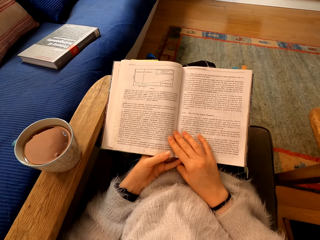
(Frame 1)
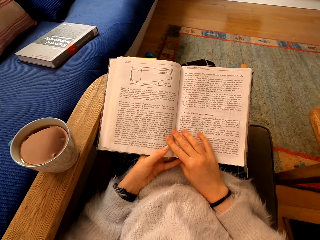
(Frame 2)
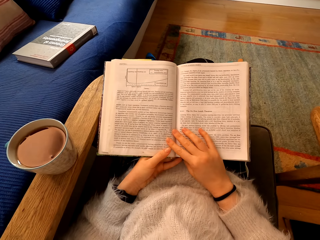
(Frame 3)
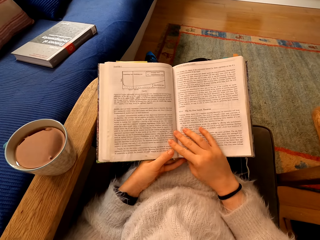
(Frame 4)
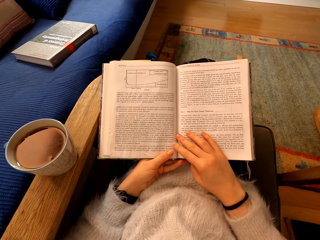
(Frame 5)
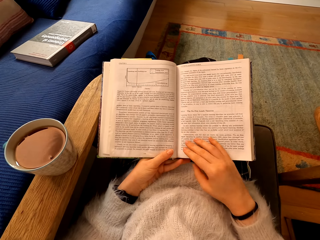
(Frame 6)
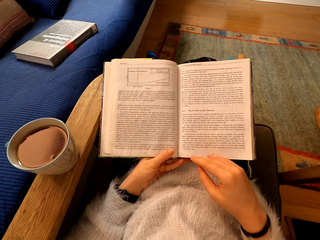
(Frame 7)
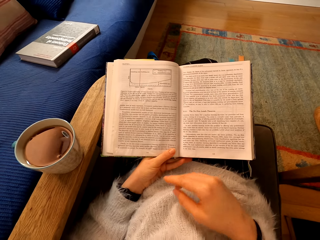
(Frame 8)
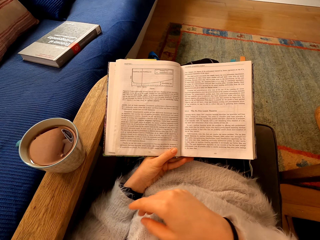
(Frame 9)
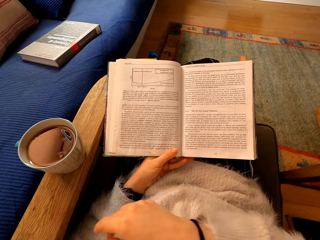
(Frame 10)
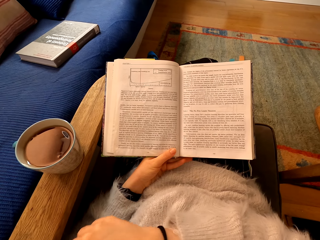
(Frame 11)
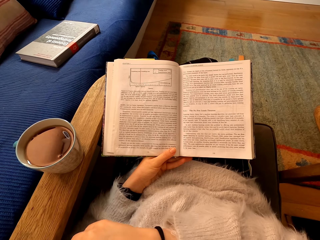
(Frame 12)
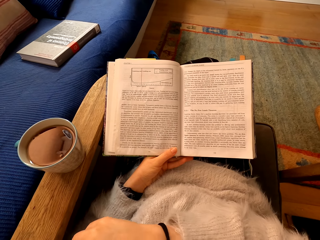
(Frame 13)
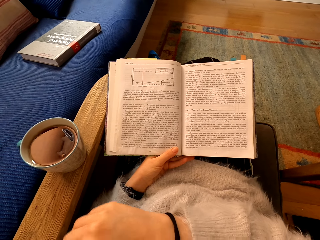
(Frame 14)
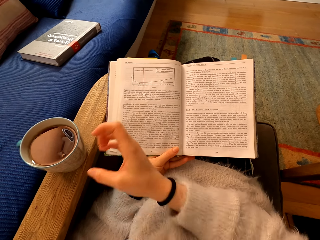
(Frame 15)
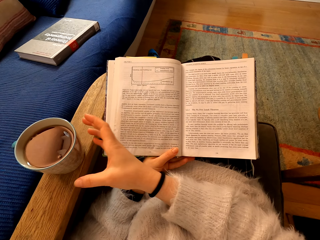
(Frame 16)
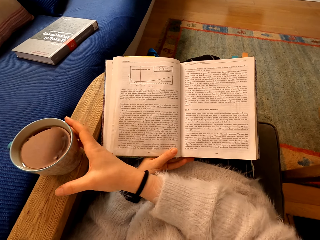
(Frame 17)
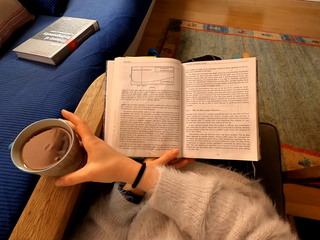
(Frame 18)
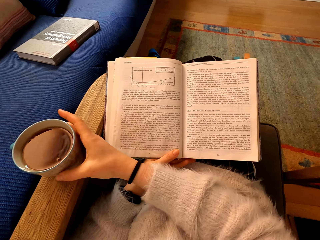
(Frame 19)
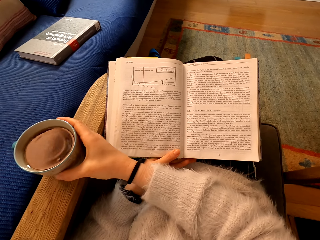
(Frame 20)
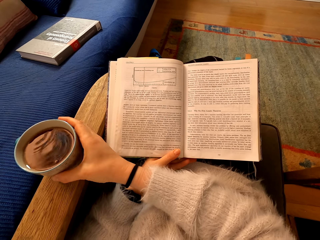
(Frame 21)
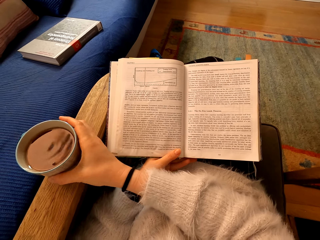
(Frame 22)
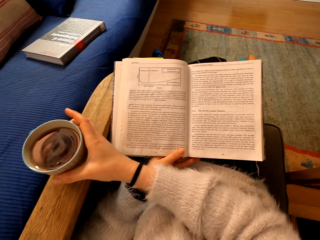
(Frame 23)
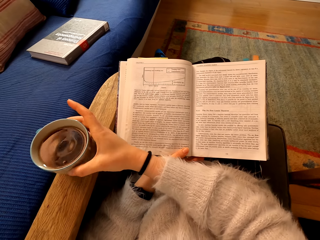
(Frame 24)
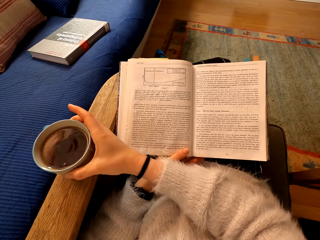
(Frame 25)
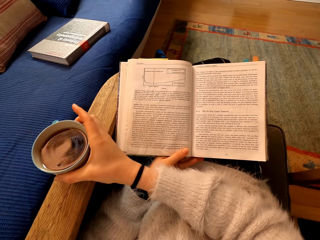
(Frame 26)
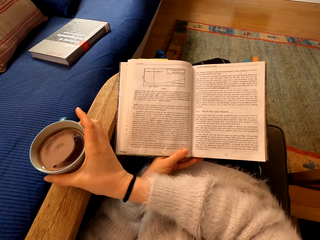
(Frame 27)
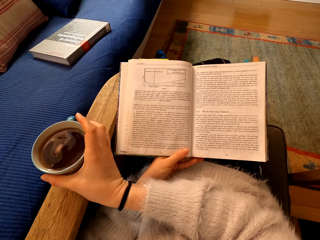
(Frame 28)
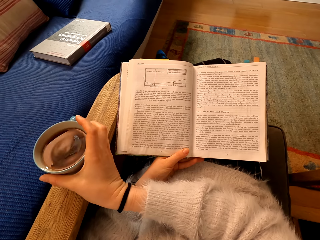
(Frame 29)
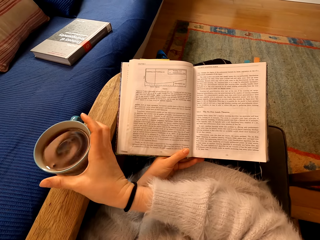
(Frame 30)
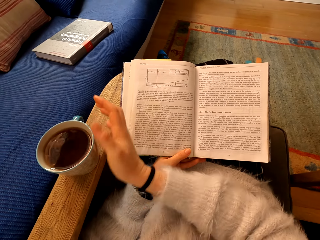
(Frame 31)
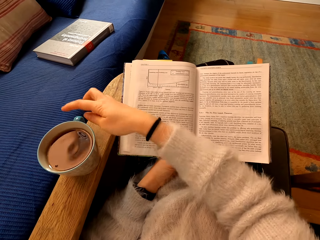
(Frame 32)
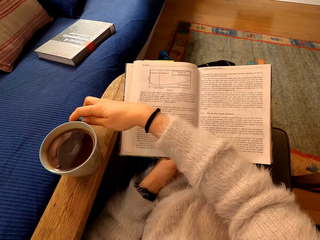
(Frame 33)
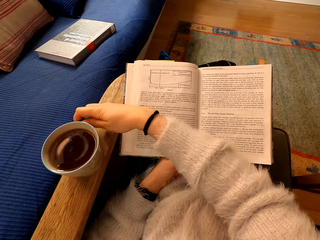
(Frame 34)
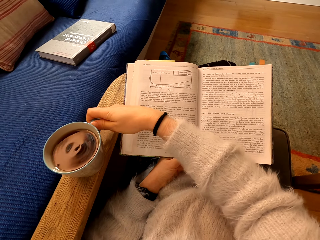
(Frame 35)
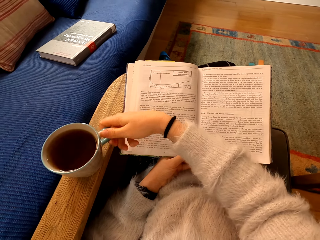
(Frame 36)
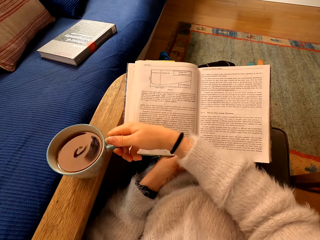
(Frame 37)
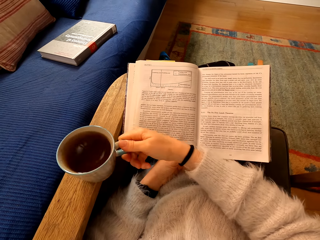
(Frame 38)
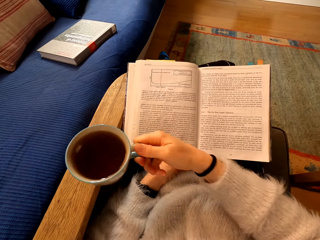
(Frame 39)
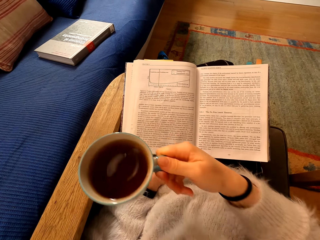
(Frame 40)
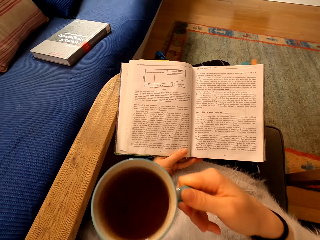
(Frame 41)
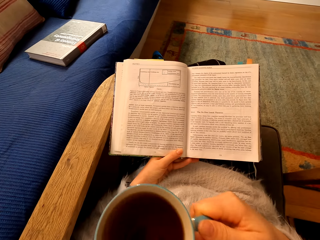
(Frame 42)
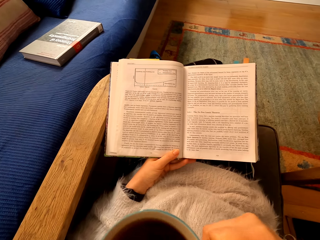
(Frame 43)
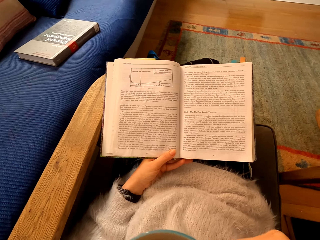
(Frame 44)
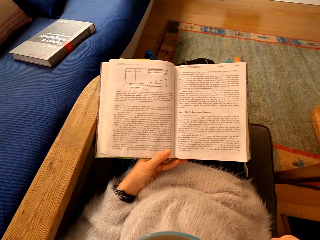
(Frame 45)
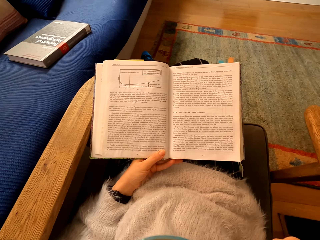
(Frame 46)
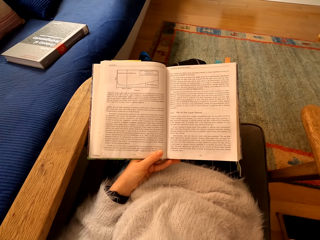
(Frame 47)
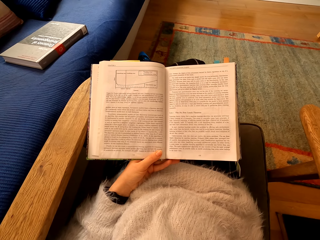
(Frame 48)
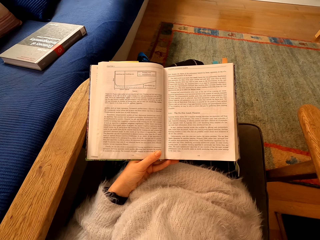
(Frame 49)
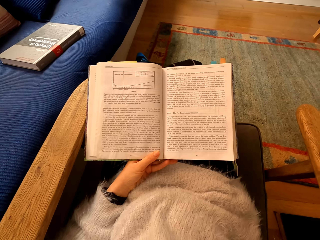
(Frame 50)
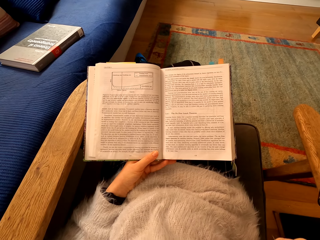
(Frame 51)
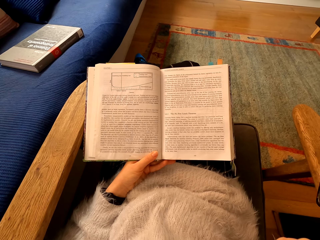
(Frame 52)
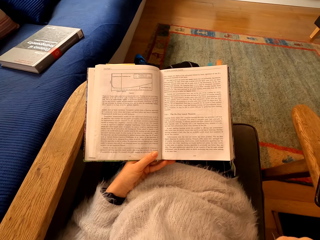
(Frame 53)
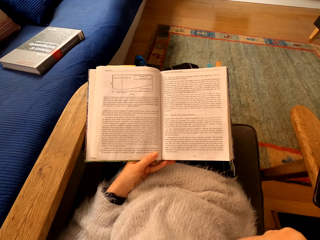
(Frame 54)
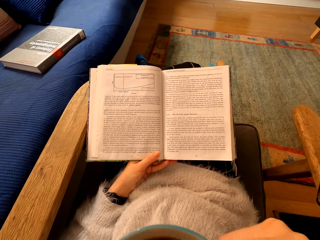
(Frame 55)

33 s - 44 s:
The camera wearer touches the book and moves the book. She moves her right hand to the arm. She turns the cup of coffee. She picks up the cup of coffee. She takes the cup of coffee. She drinks the coffee.

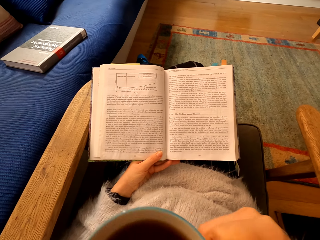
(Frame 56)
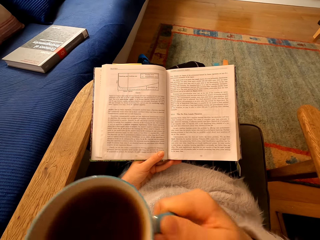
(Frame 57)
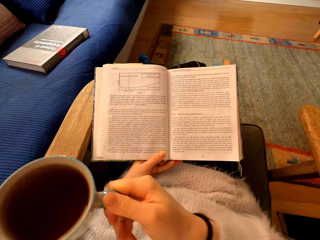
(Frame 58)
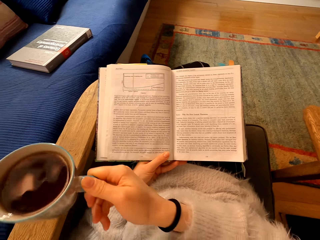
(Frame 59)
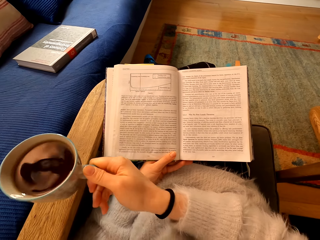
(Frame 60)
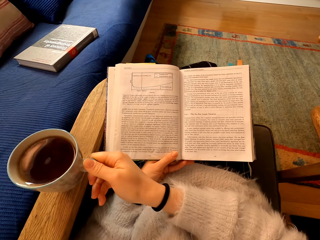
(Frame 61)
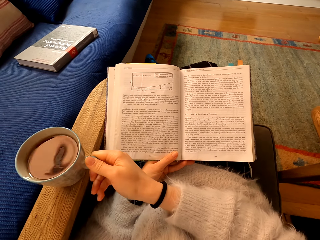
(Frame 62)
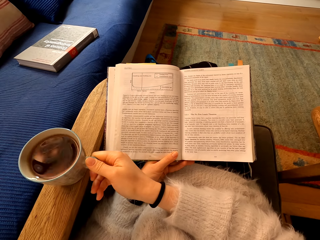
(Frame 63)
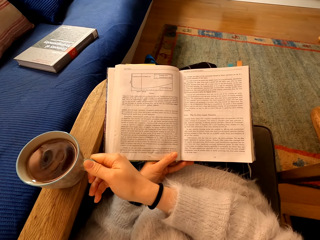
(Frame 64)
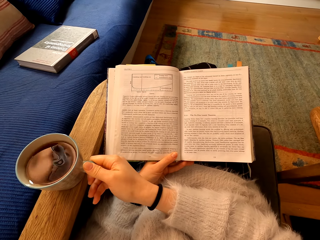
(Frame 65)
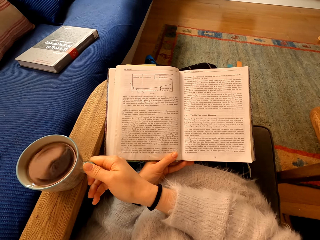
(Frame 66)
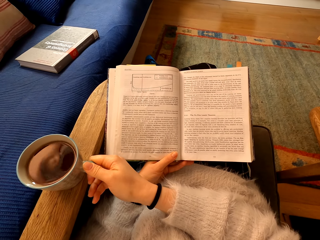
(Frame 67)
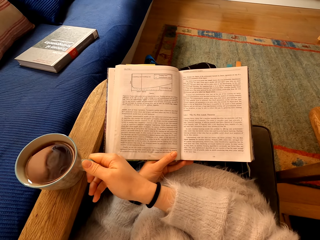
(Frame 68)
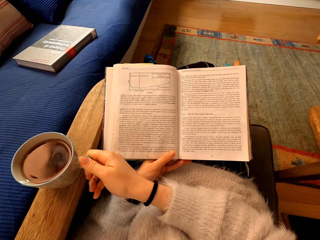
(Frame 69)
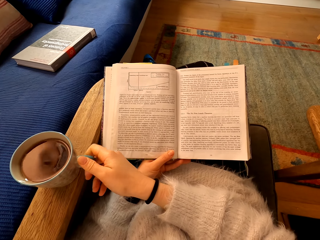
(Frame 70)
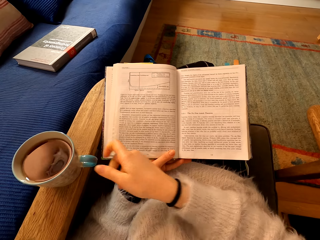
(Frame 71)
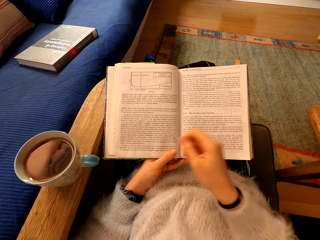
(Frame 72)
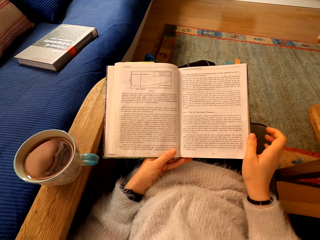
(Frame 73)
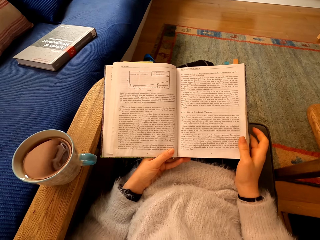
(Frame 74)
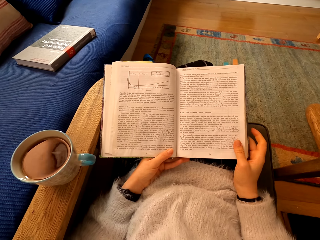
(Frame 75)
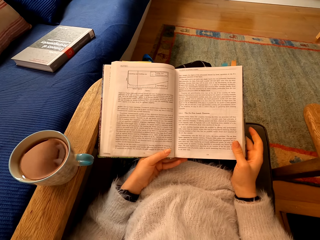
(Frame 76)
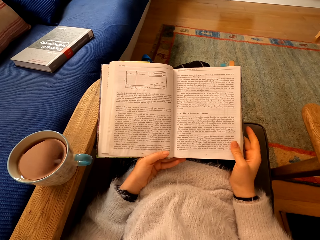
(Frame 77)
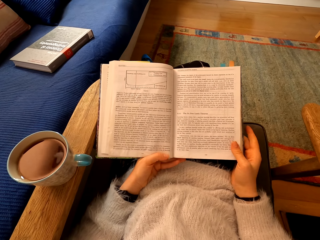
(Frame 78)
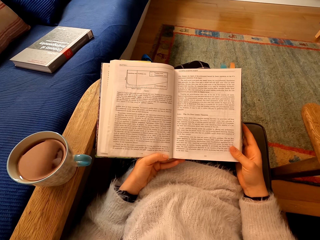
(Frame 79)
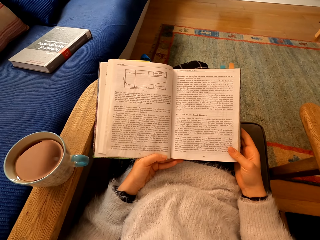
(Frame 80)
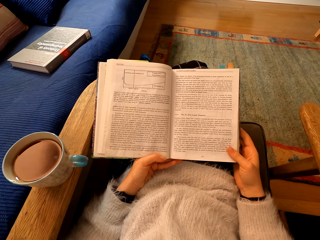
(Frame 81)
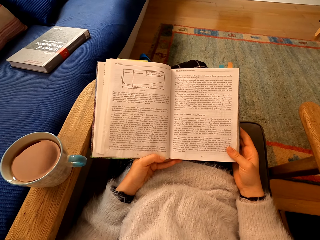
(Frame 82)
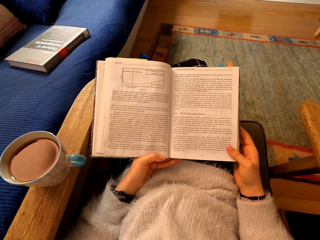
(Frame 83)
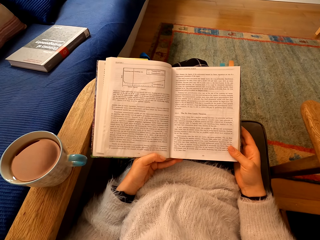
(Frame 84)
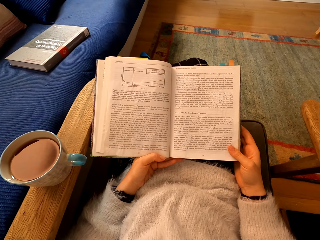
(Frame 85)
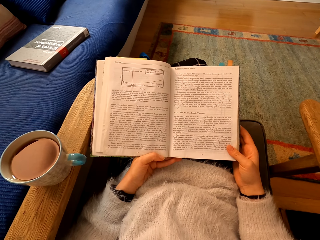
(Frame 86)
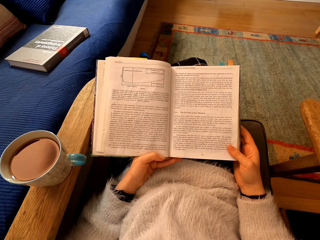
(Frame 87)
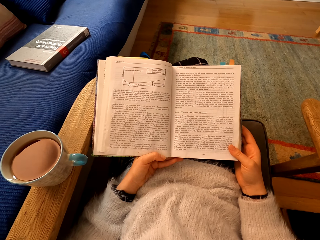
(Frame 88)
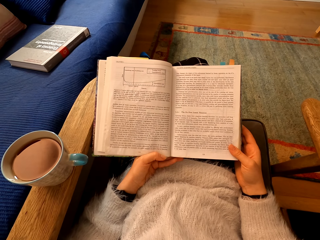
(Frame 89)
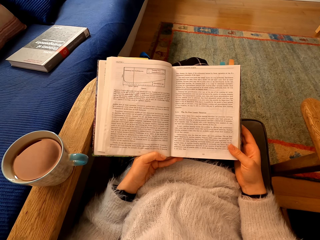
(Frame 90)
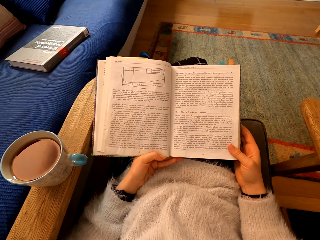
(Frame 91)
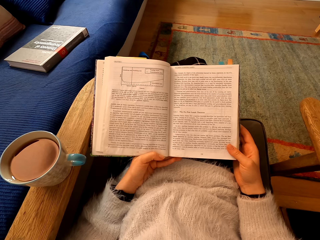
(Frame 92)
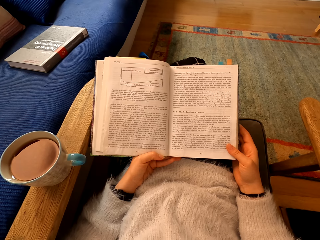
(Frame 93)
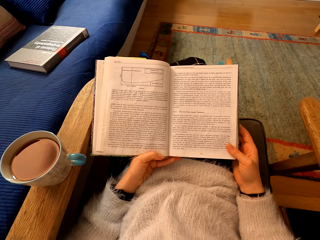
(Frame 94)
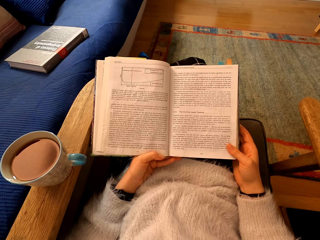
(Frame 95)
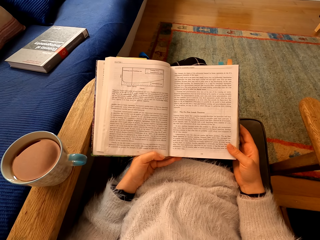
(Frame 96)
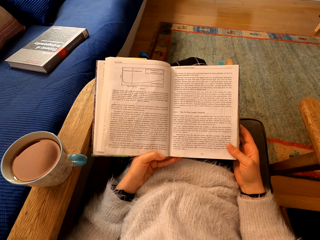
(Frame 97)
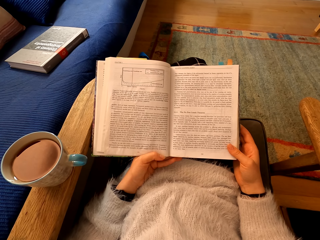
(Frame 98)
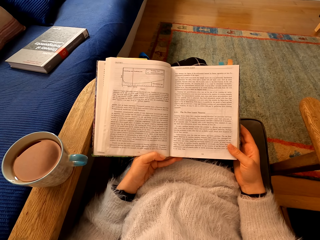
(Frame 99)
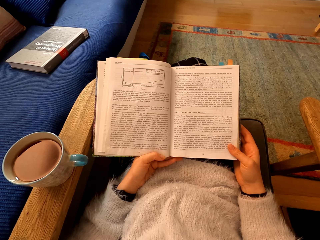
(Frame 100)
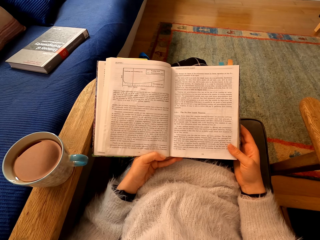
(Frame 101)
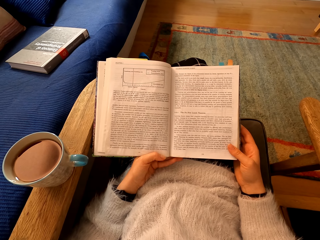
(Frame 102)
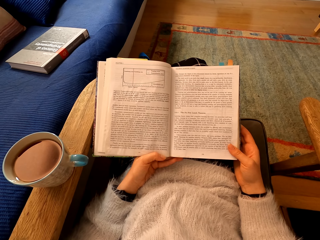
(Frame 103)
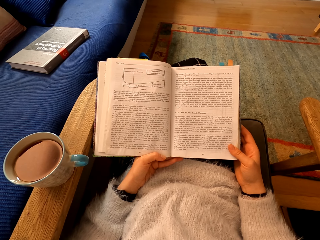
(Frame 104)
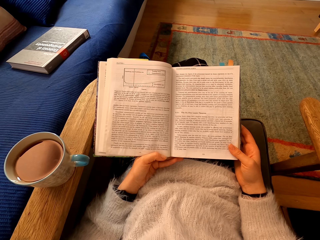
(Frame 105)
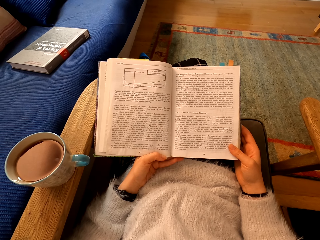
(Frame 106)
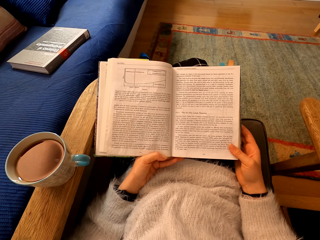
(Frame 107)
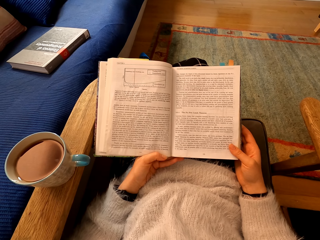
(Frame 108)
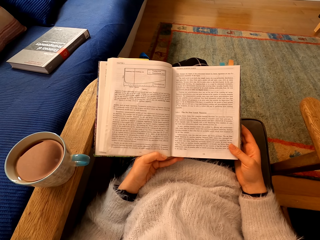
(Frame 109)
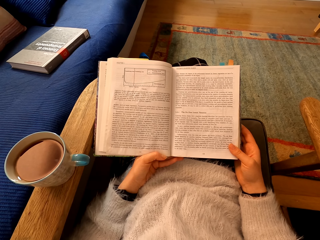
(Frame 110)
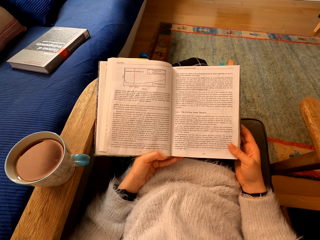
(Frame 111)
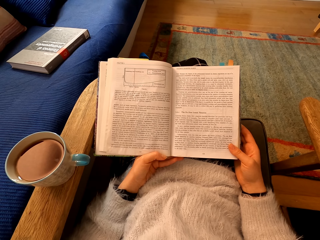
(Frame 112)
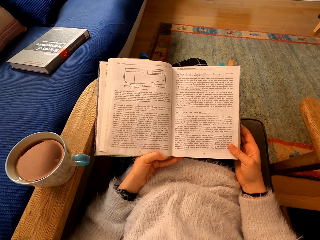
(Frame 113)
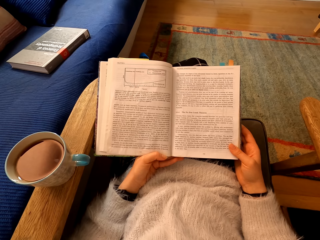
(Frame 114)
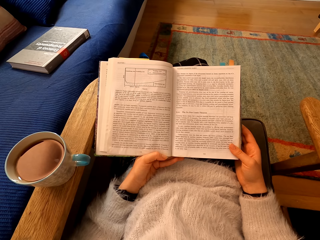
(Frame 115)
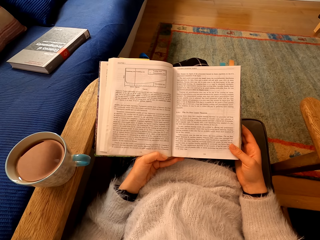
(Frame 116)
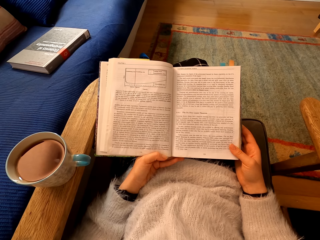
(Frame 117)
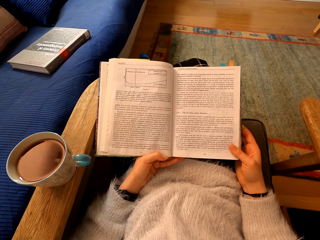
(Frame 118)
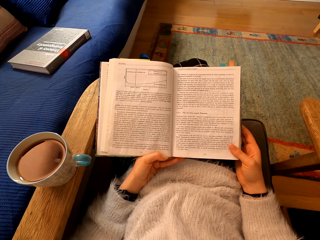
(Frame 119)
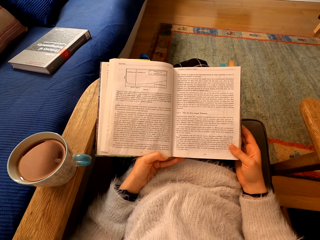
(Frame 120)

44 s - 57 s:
The camera wearer places the cup of coffee on the chair. They hold the book. They stare at the book.
